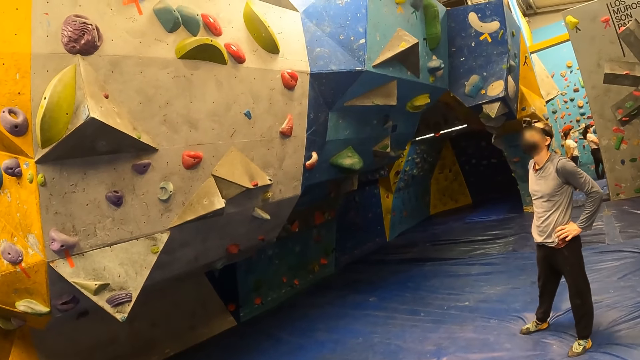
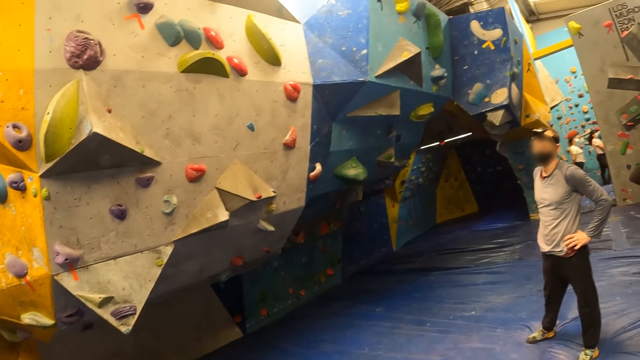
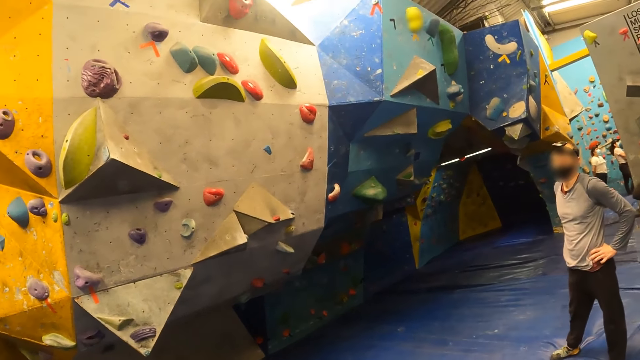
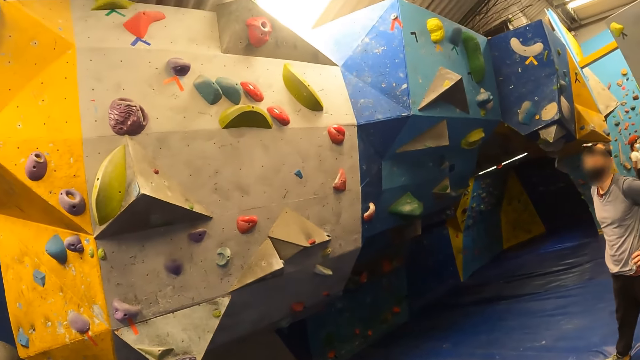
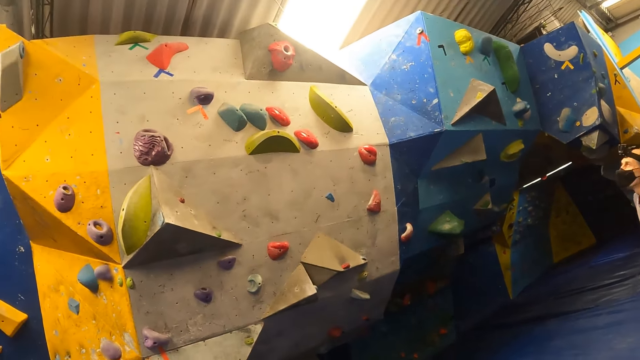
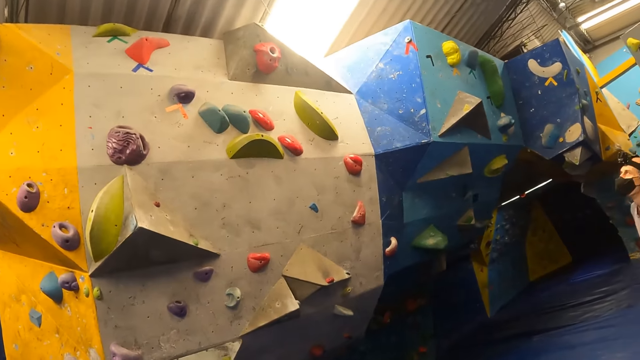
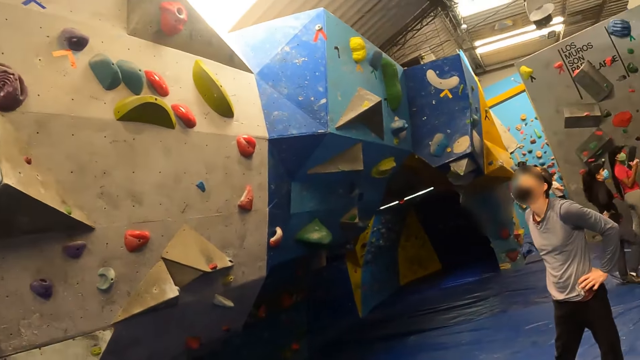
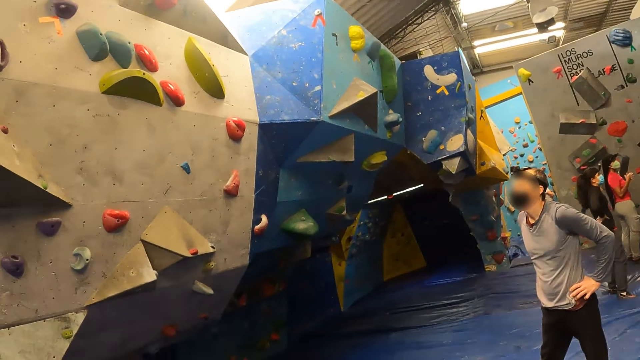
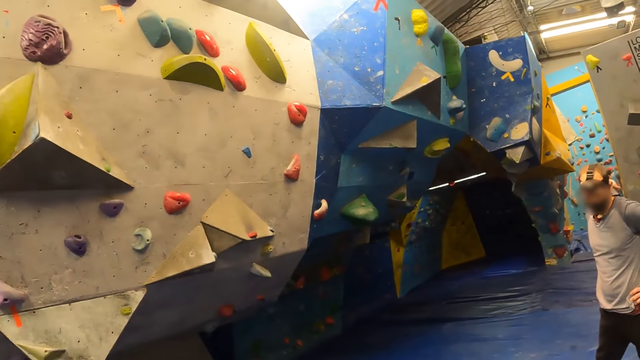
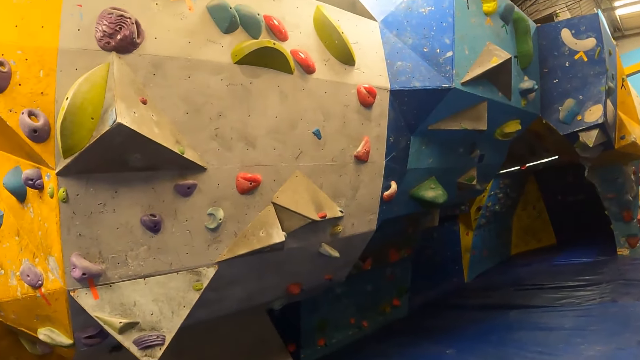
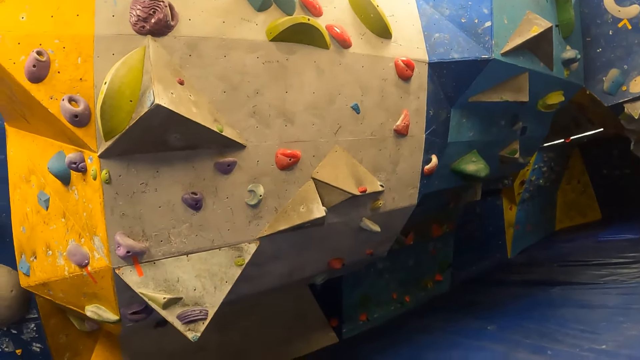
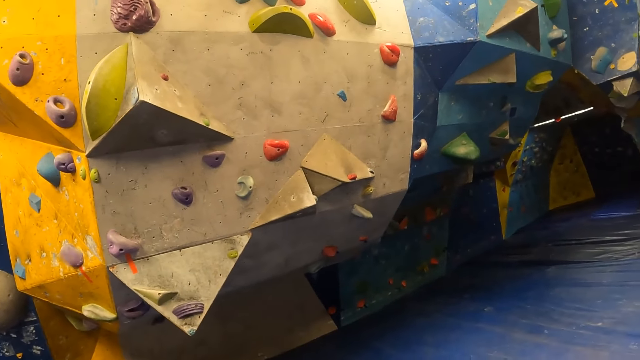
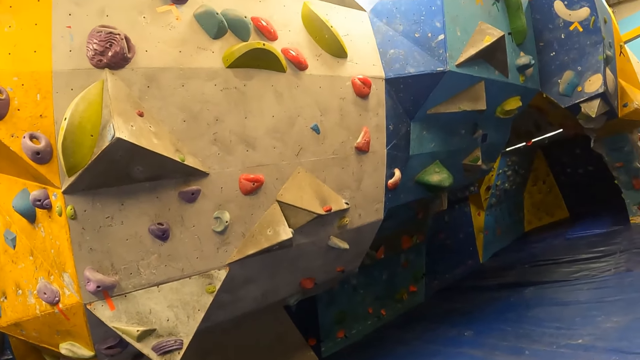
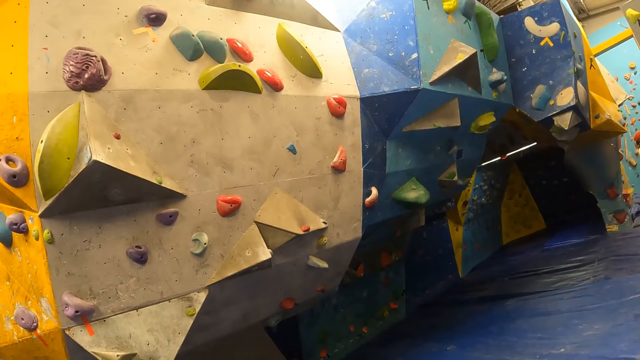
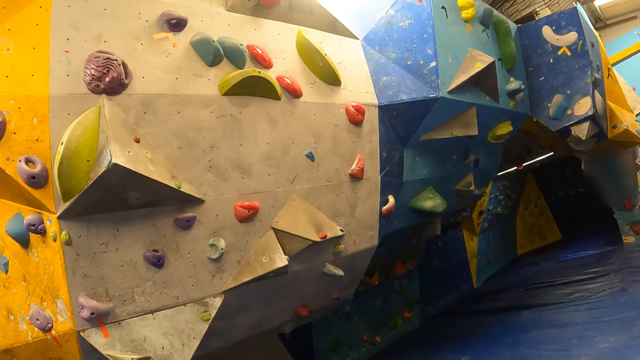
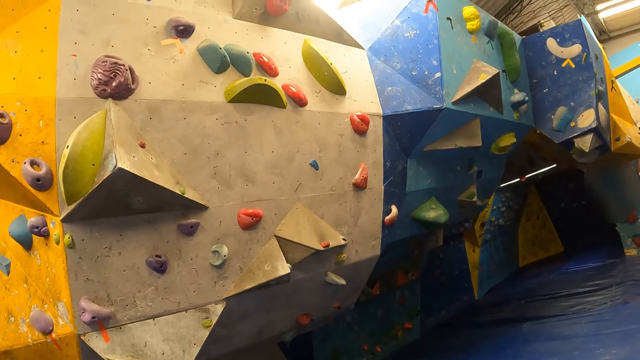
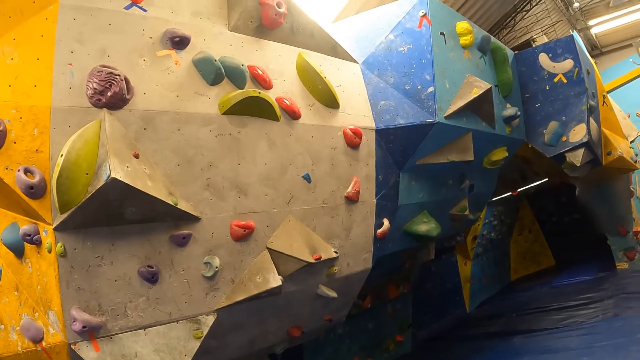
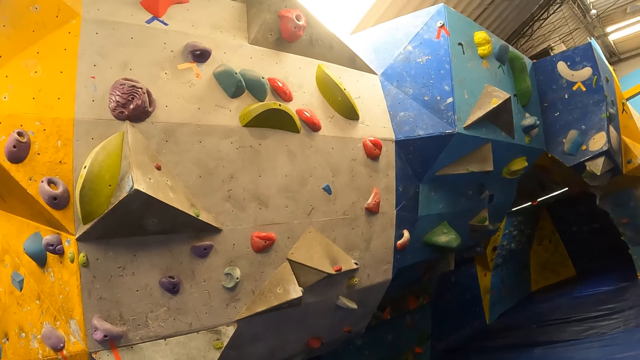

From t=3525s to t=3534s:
The camera wearer looks around.

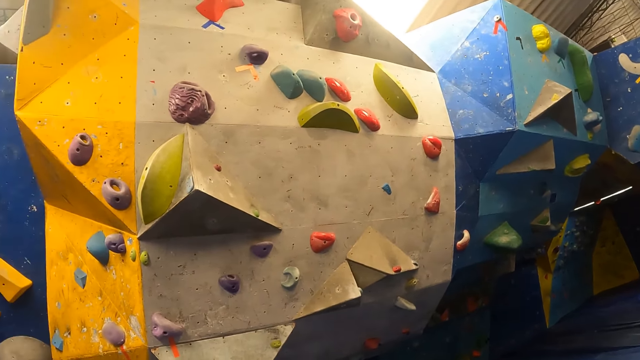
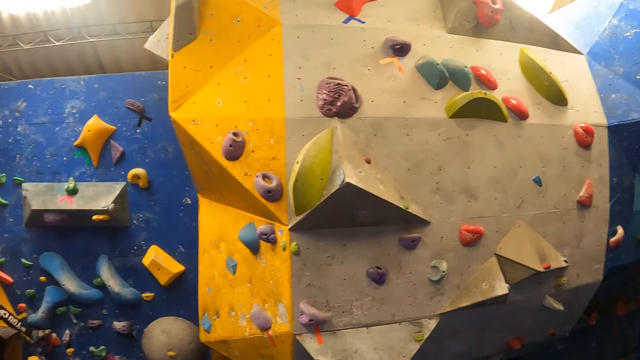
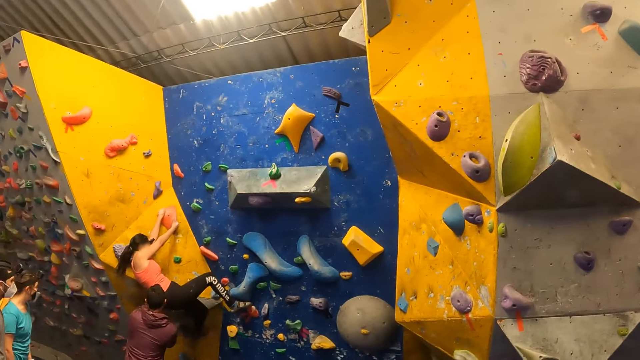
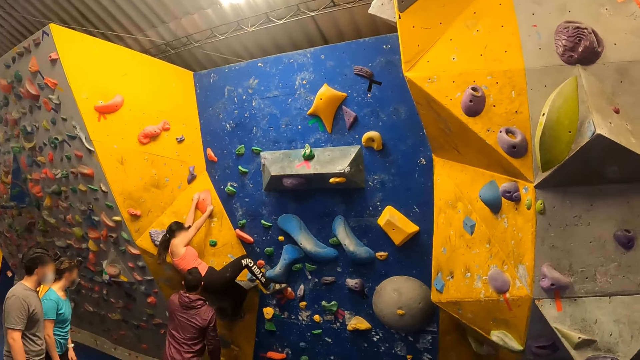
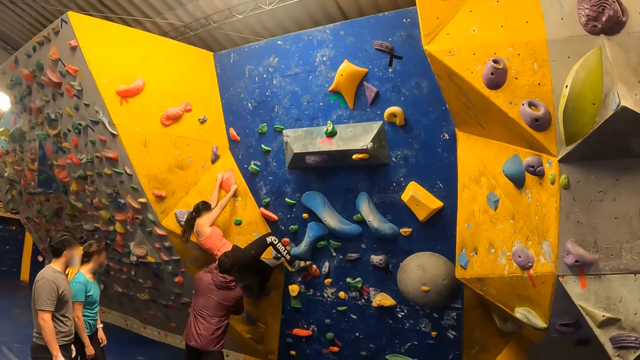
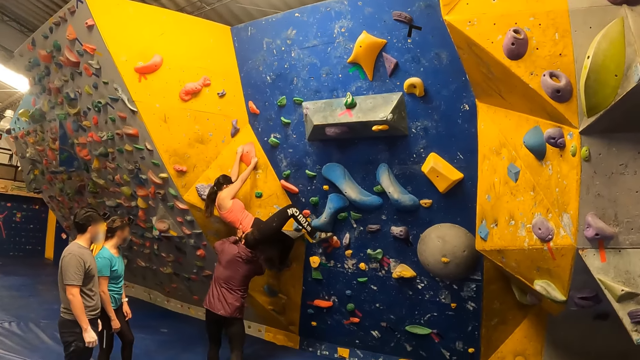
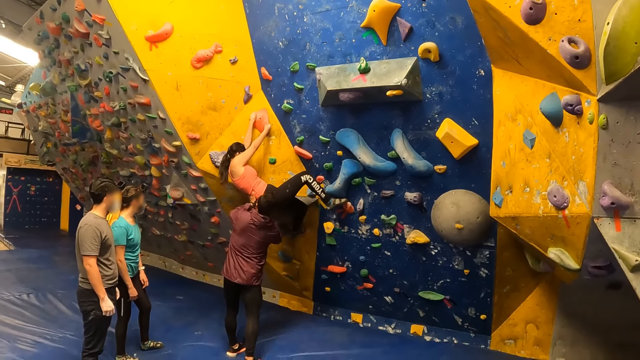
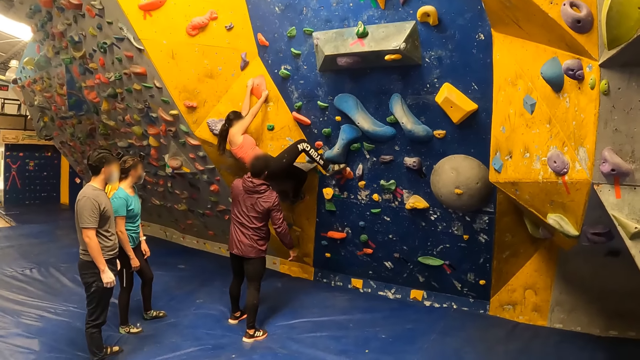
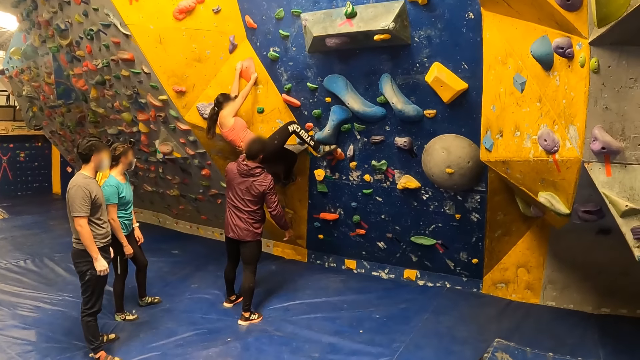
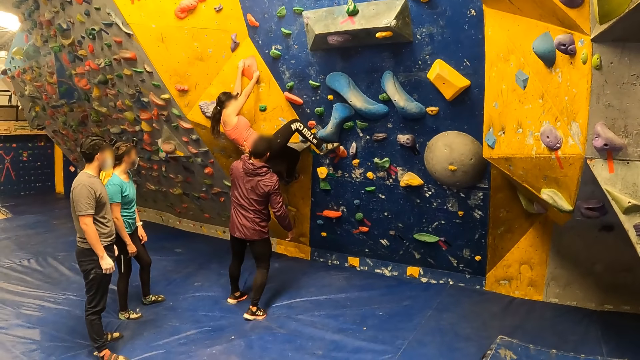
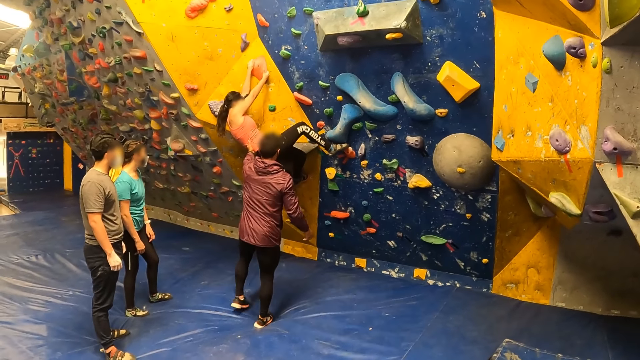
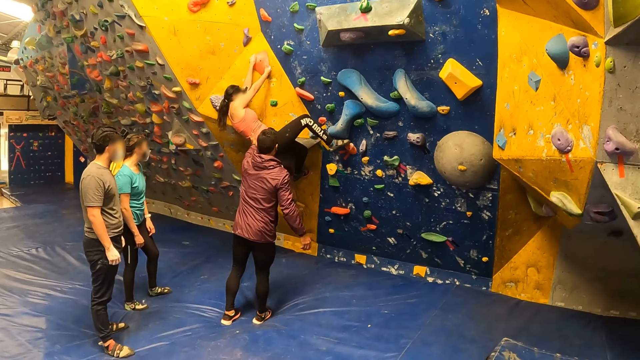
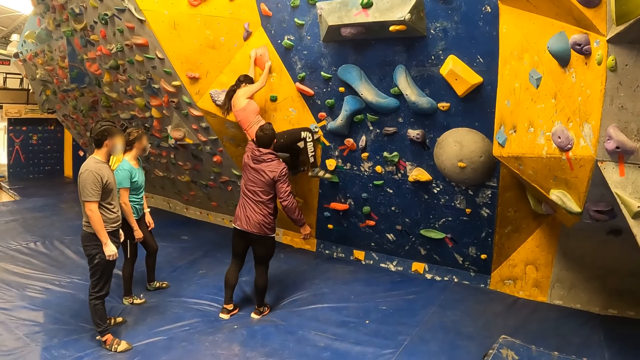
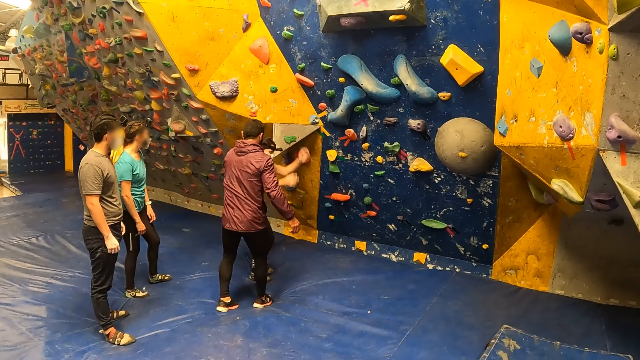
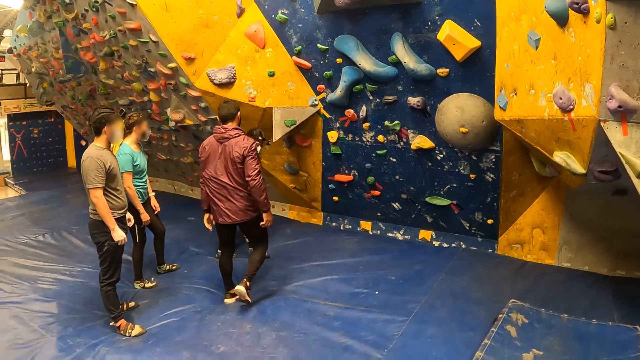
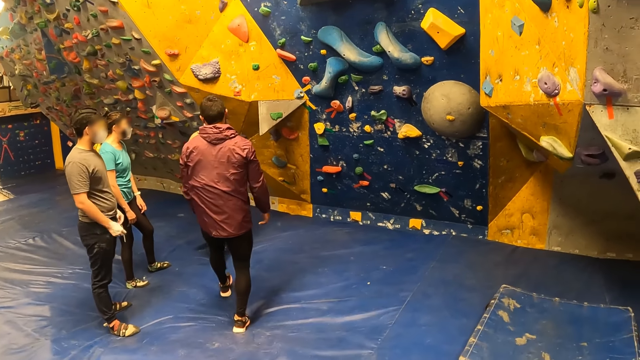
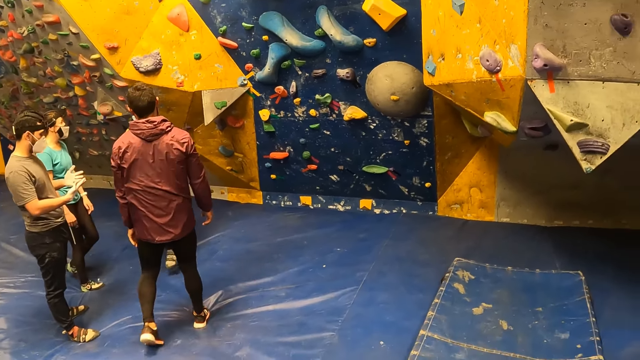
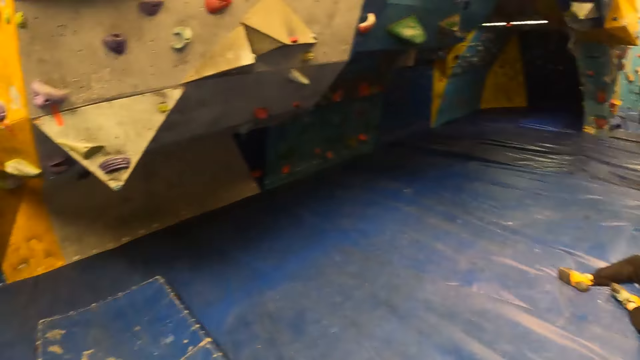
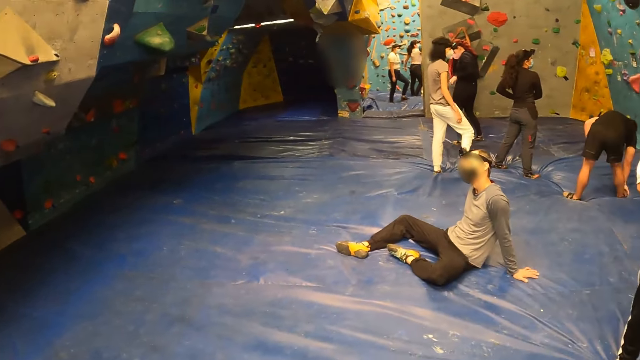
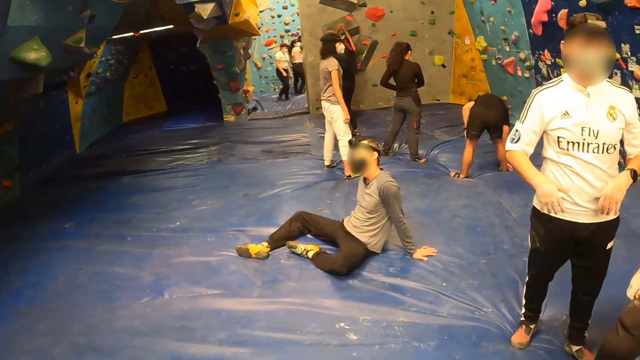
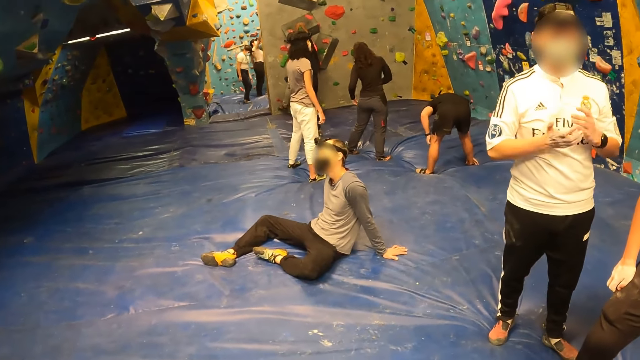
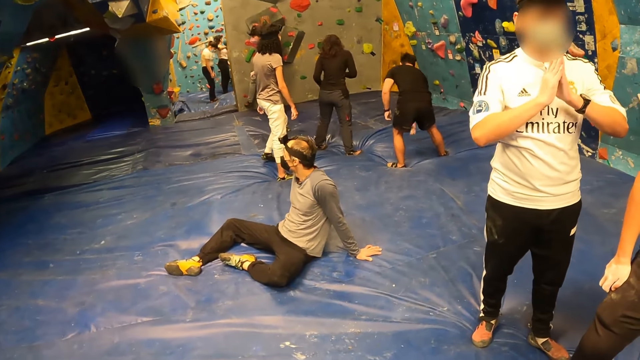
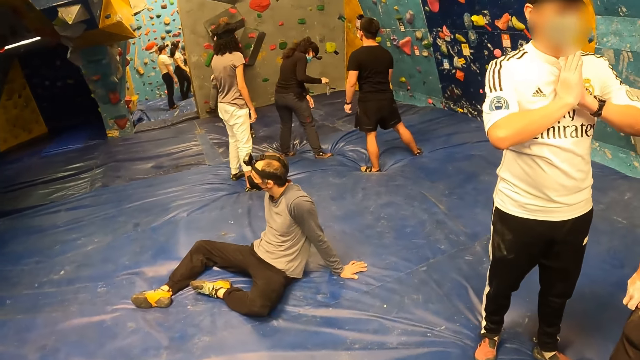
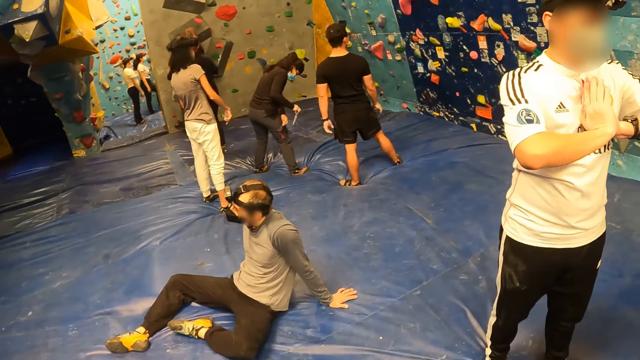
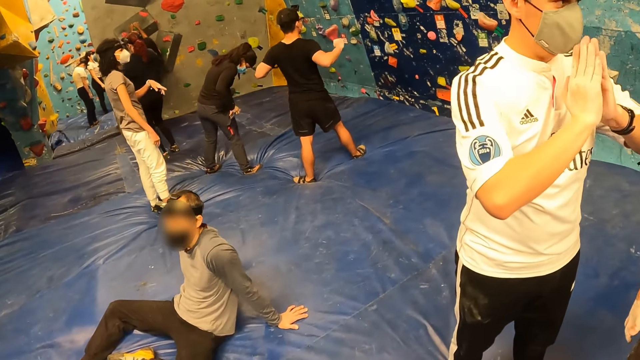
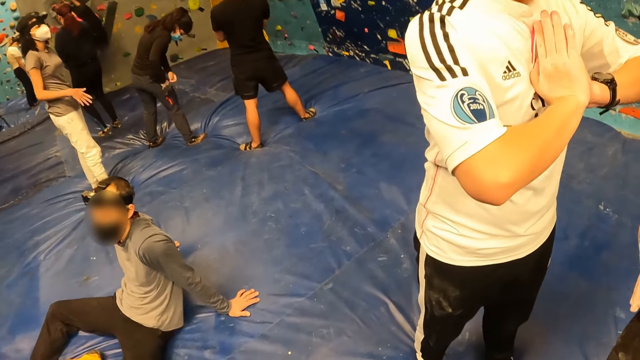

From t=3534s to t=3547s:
A woman climbs the bouldering wall. A man assists the woman with both hands. The man steps away from the woman. The woman falls on a boulder mat from the bouldering wall. The camera wearer stares at the man. They walk towards the bouldering wall.
